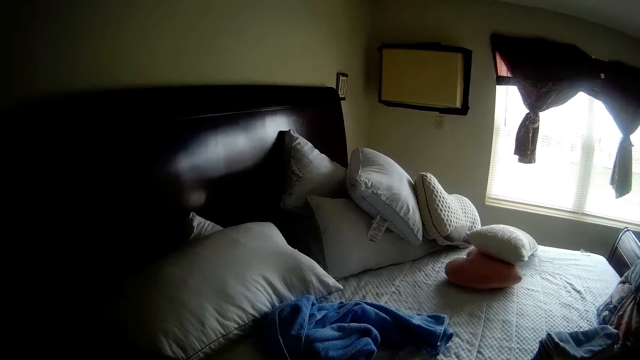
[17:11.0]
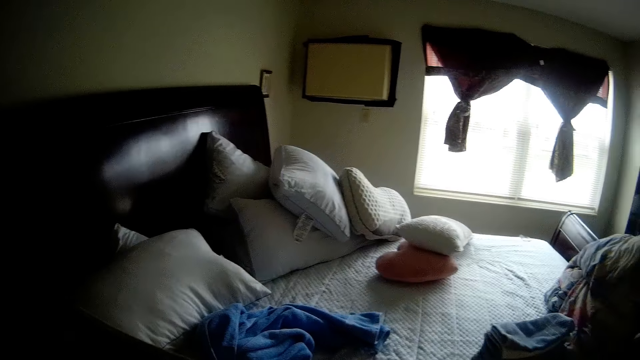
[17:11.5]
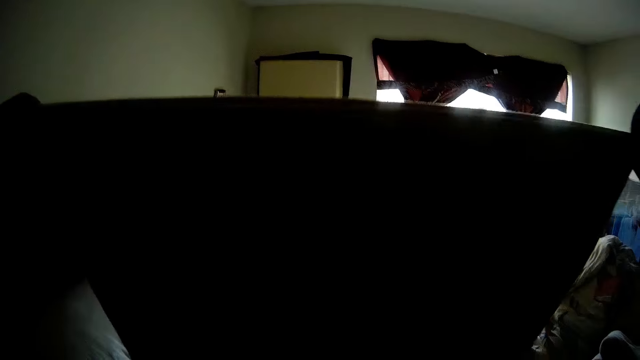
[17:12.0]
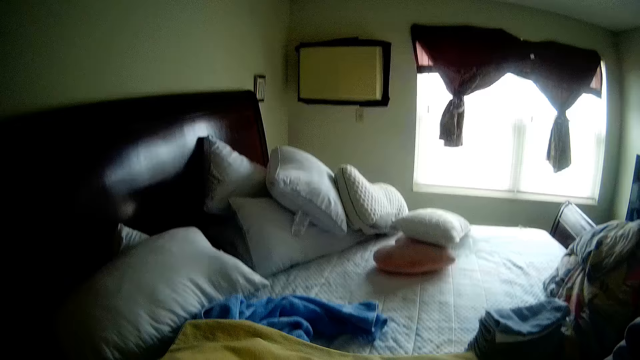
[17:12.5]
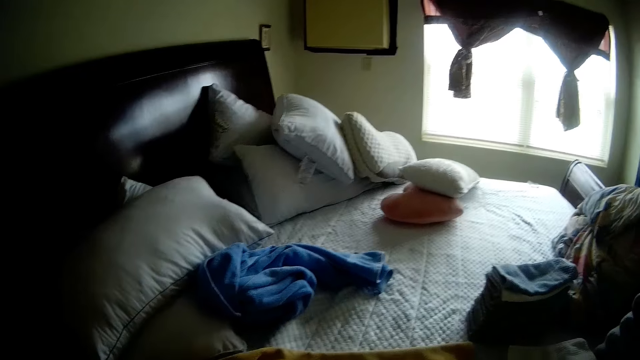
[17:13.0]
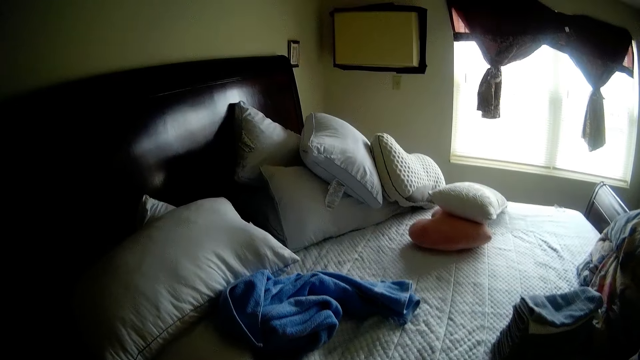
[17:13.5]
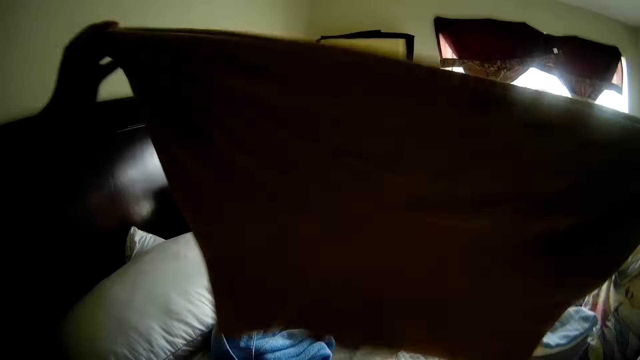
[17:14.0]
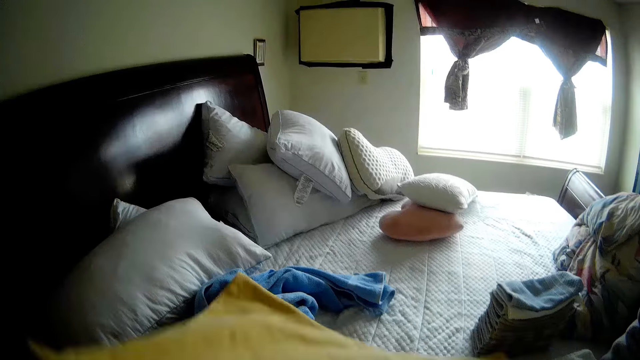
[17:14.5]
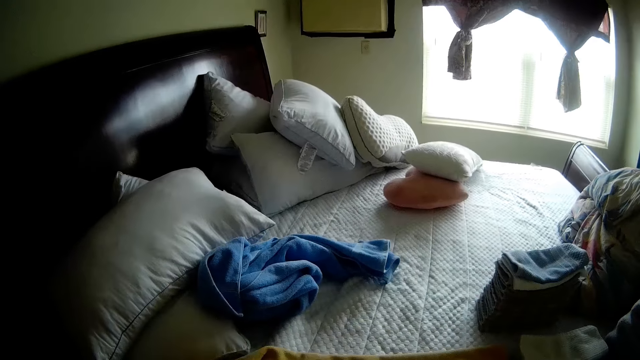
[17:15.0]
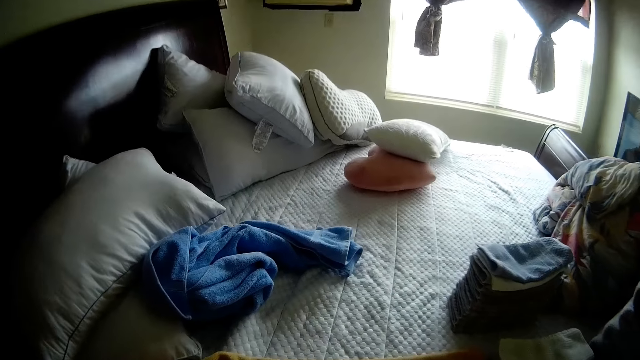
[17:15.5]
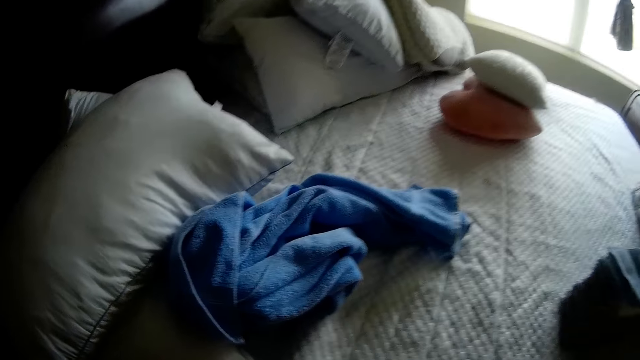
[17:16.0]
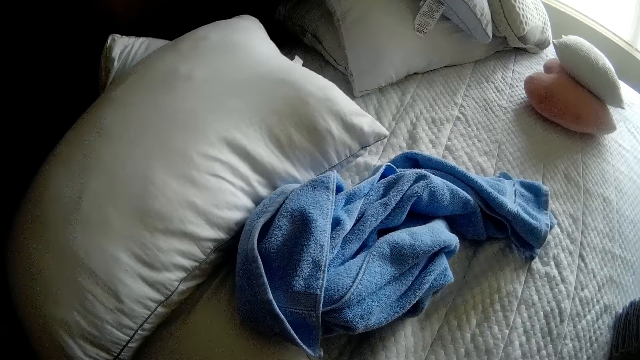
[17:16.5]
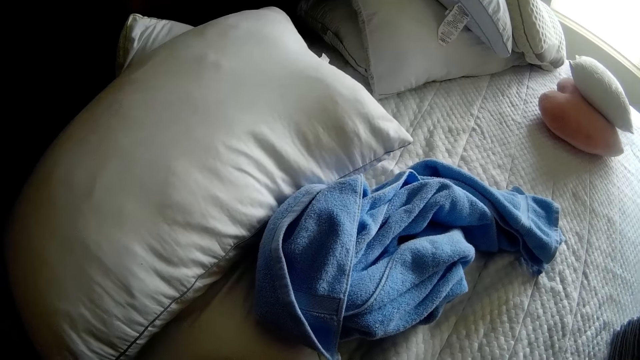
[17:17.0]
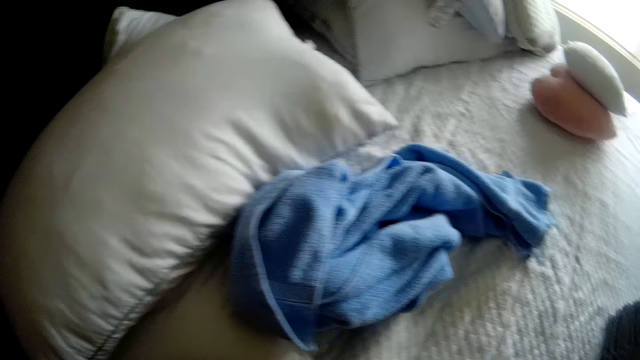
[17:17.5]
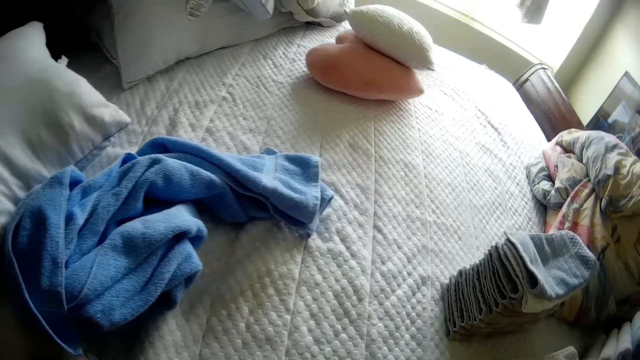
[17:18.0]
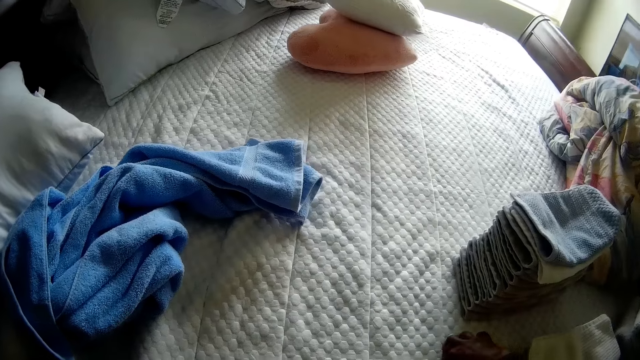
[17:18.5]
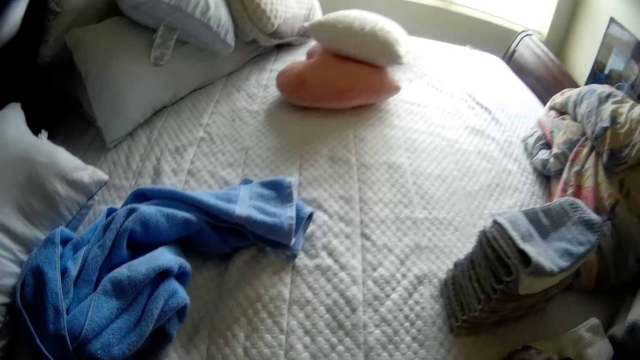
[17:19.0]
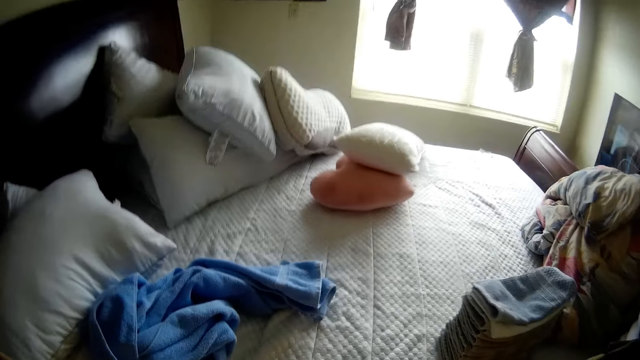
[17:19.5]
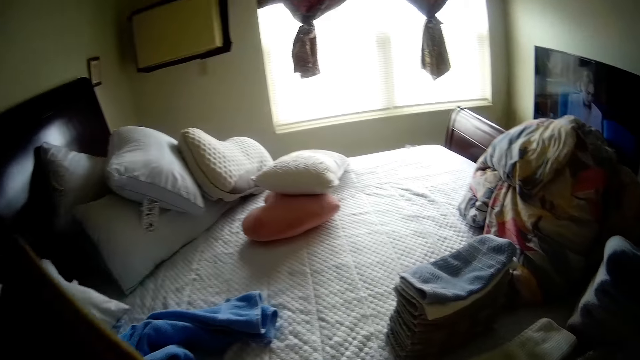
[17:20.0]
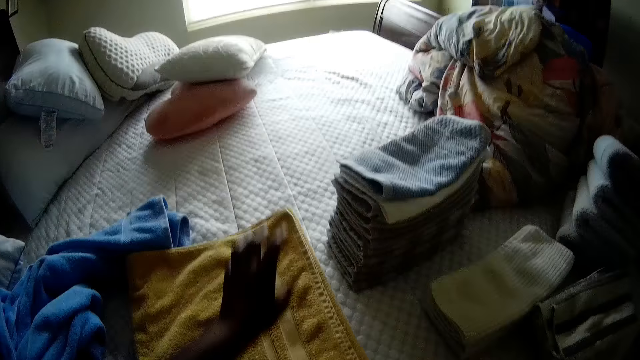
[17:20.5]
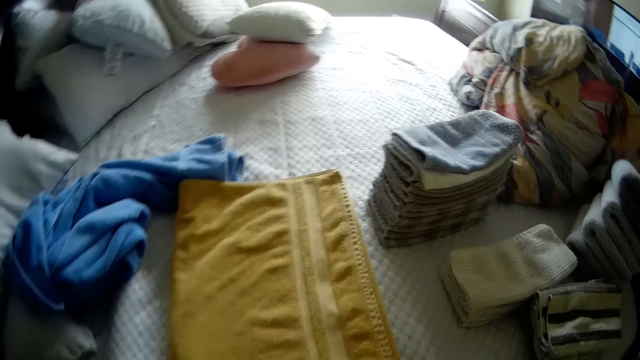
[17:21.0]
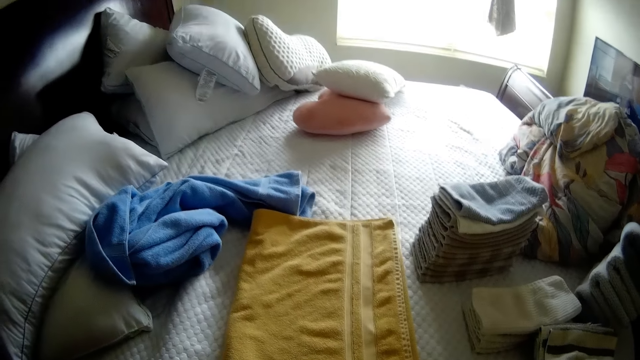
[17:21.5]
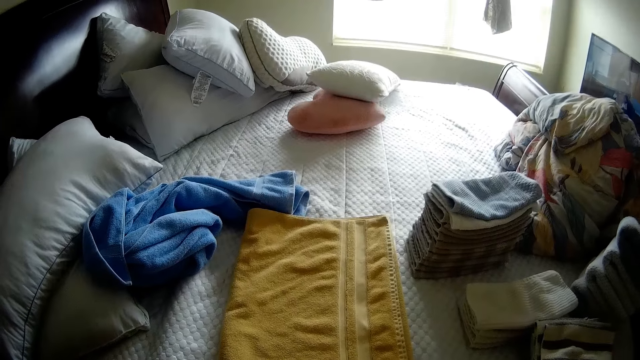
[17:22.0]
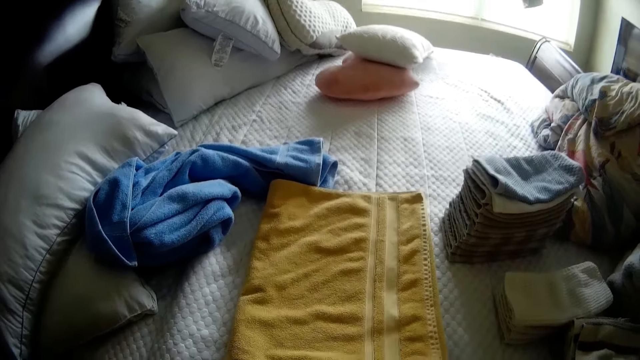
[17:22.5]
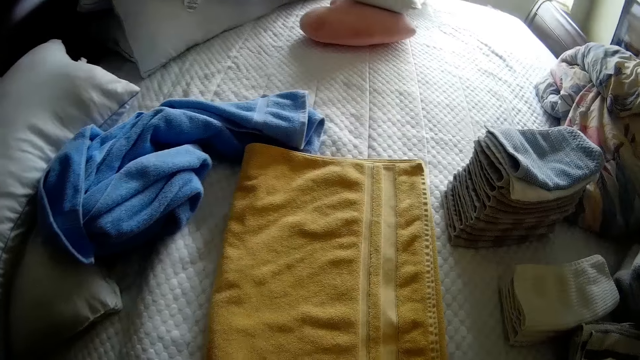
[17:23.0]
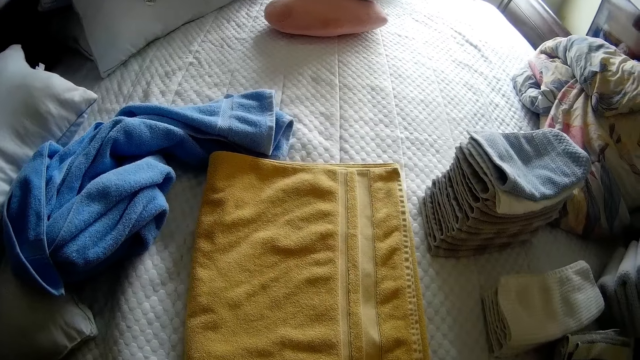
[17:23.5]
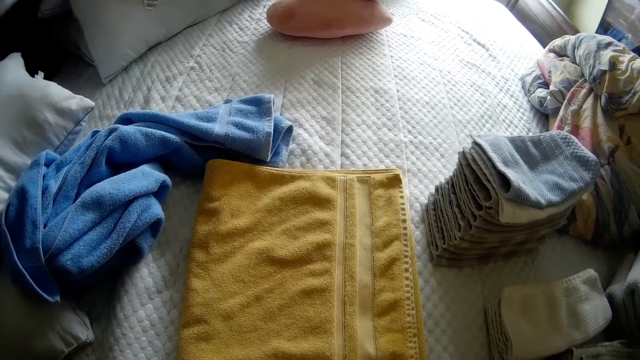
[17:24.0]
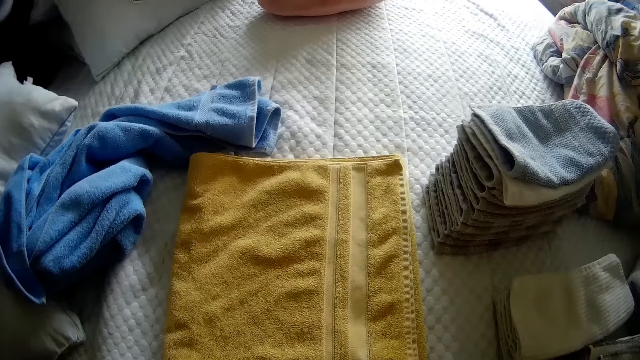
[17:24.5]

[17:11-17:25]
The camera wearer places the towel in her hands on the bed. She folds the towel on the bed with her left hand.

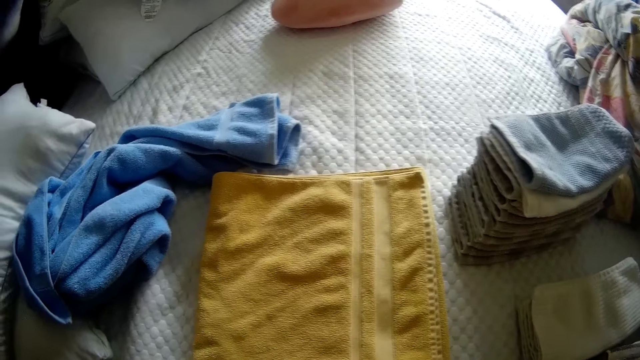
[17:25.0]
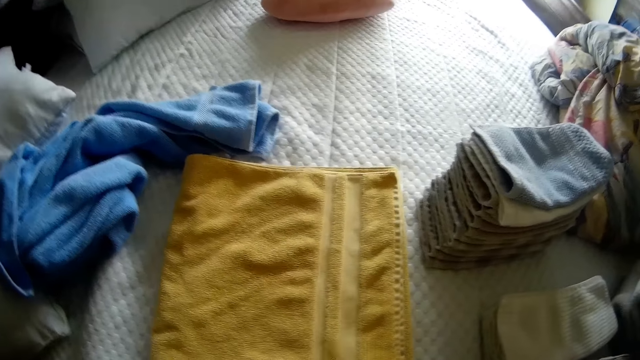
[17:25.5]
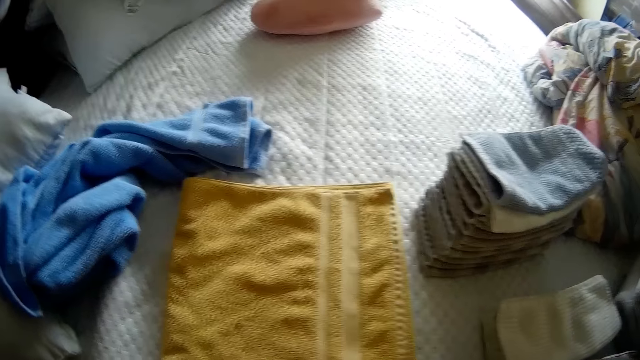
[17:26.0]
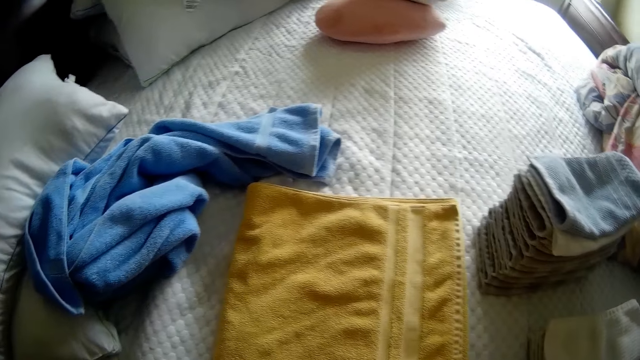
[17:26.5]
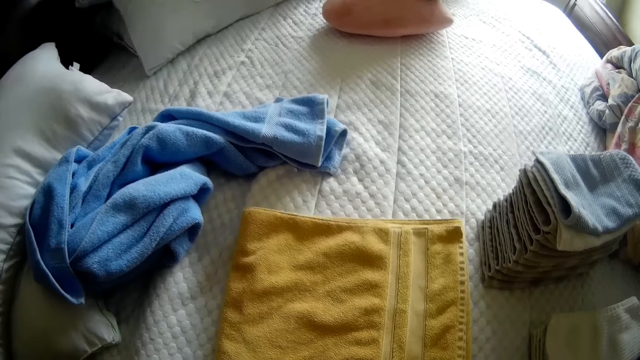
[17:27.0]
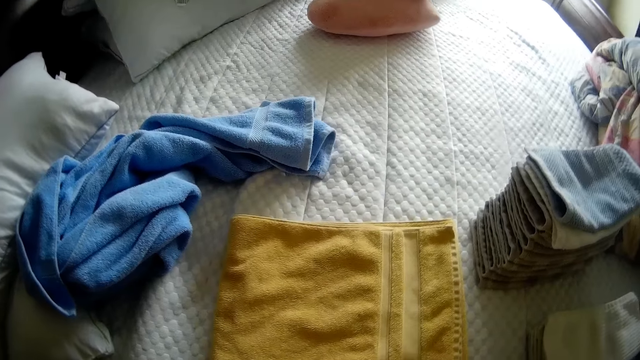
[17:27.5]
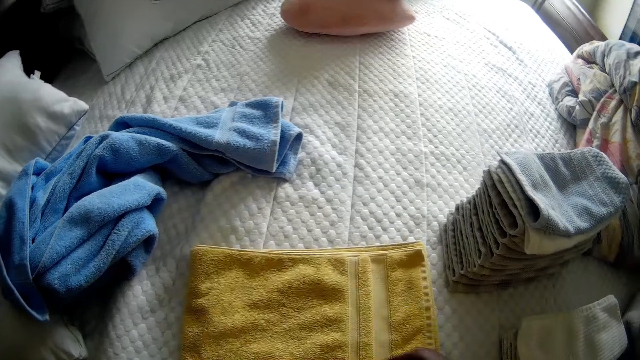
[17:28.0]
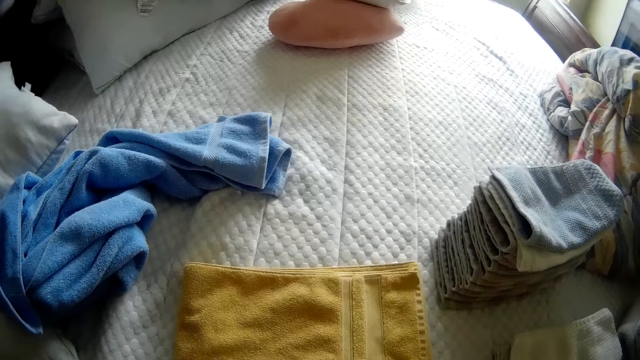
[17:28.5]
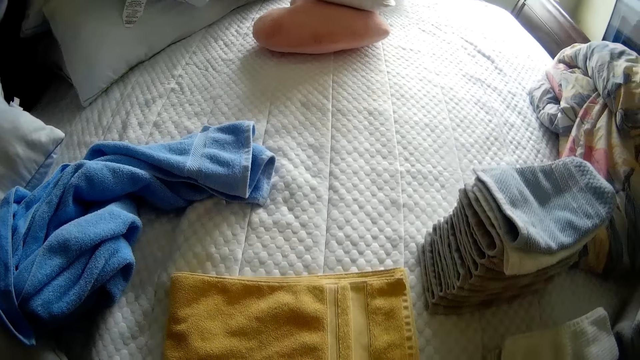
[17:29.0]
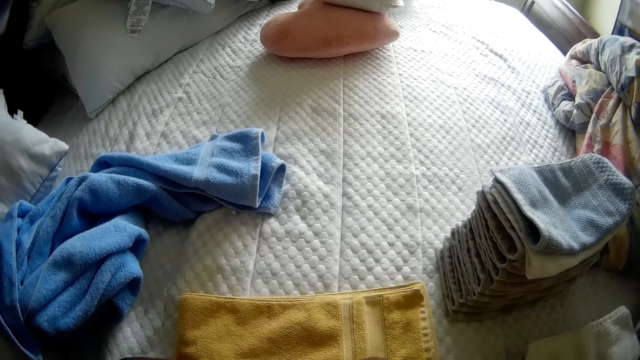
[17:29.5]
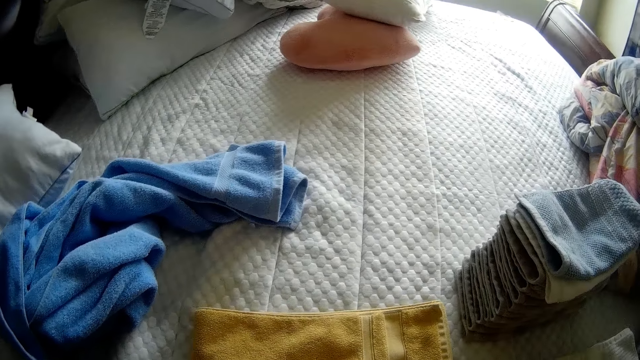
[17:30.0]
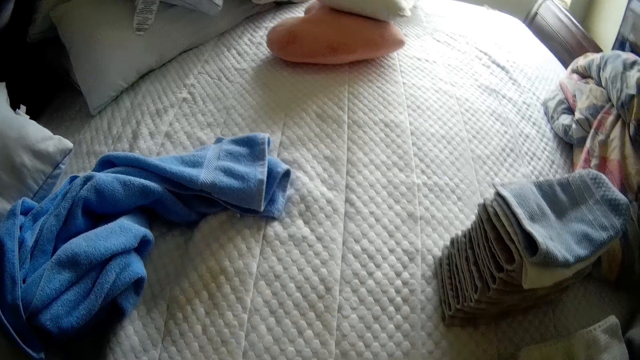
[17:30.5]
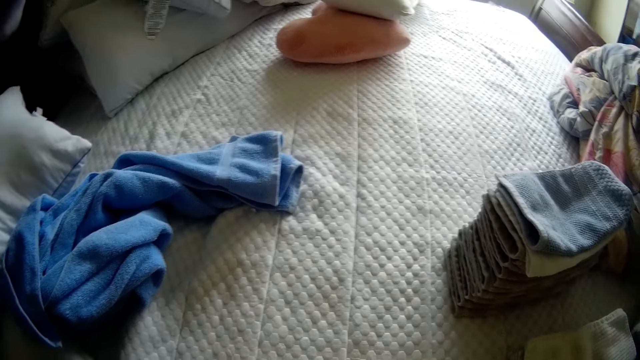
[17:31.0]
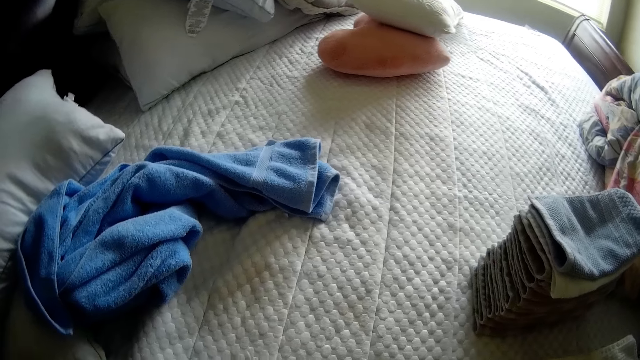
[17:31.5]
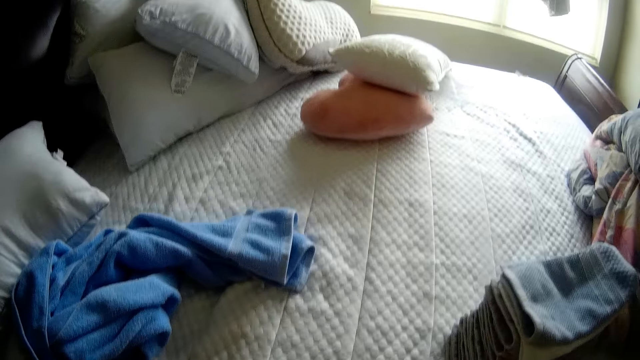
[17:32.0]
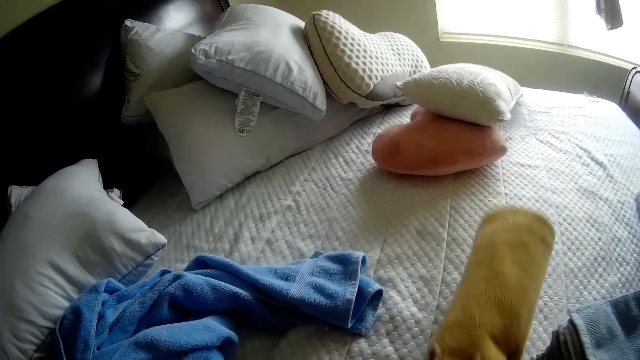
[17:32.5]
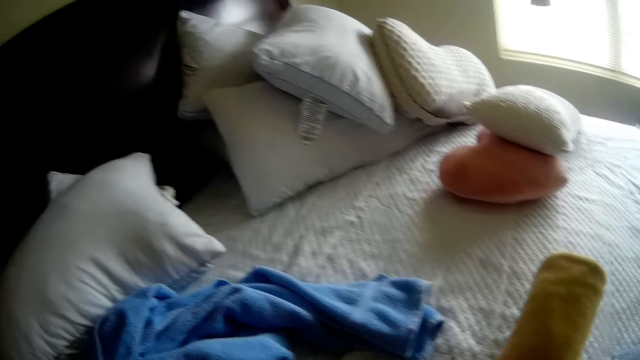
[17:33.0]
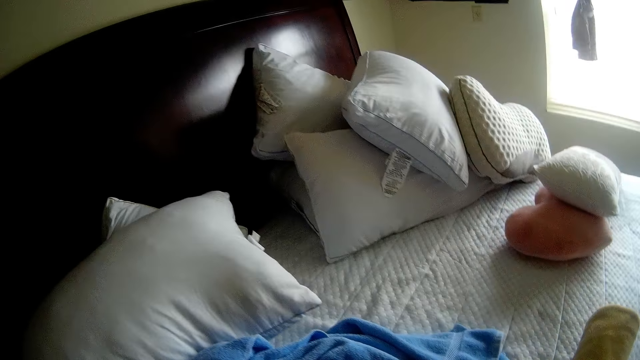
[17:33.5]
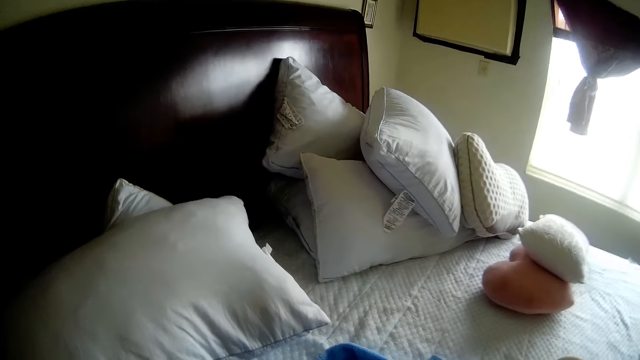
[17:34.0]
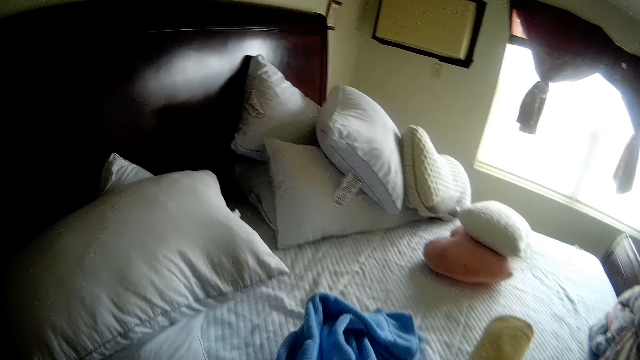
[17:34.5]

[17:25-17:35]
The camera wearer places the folded towel on the bed with both hands.
